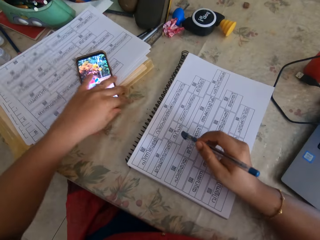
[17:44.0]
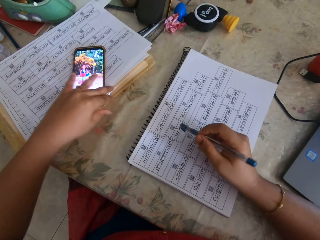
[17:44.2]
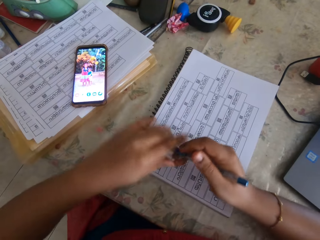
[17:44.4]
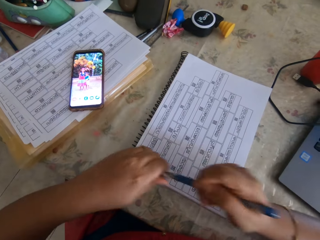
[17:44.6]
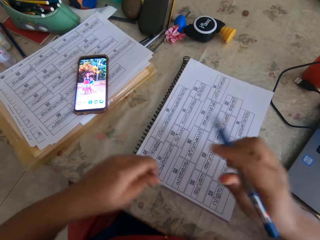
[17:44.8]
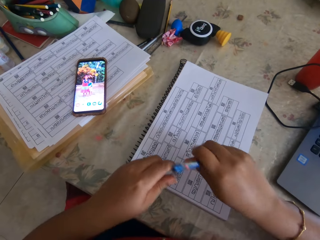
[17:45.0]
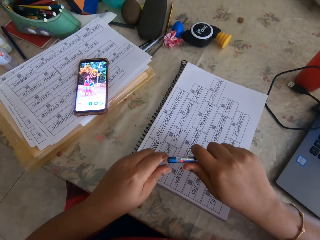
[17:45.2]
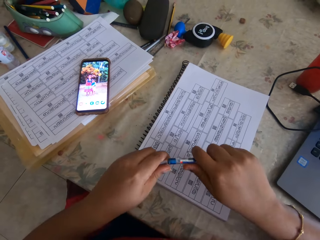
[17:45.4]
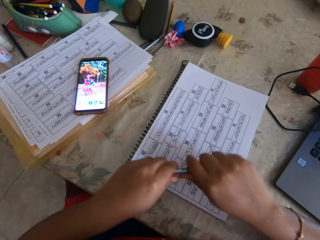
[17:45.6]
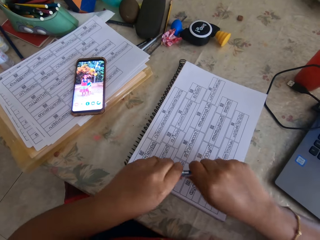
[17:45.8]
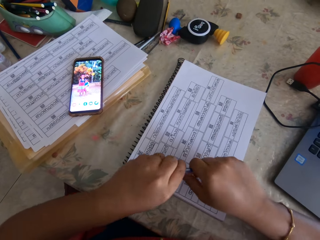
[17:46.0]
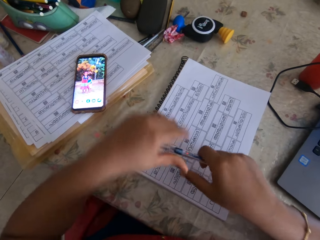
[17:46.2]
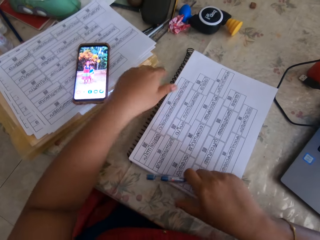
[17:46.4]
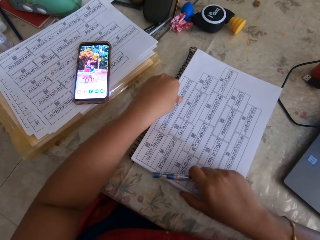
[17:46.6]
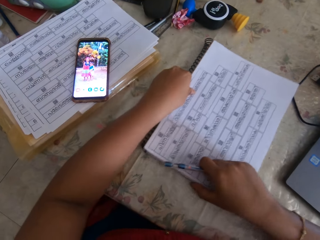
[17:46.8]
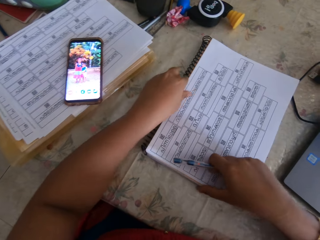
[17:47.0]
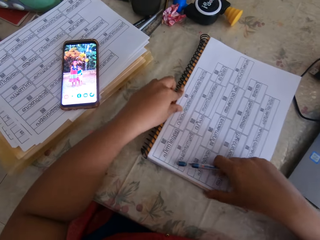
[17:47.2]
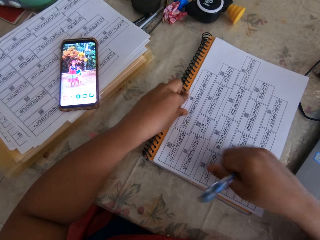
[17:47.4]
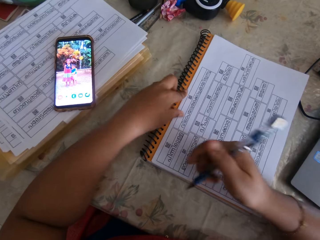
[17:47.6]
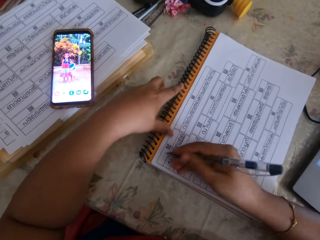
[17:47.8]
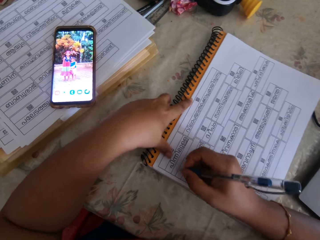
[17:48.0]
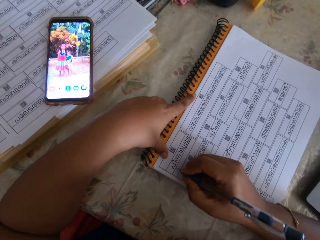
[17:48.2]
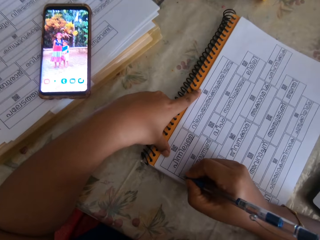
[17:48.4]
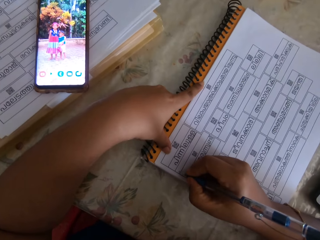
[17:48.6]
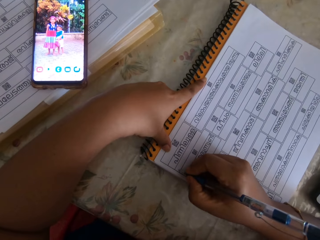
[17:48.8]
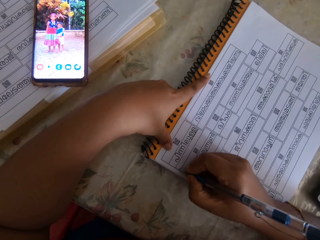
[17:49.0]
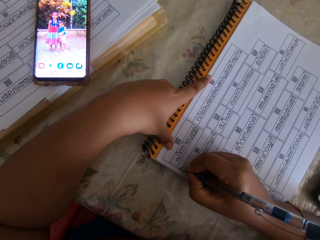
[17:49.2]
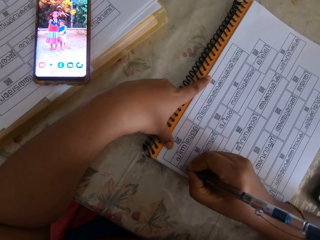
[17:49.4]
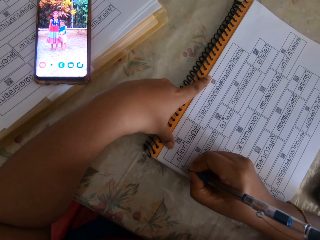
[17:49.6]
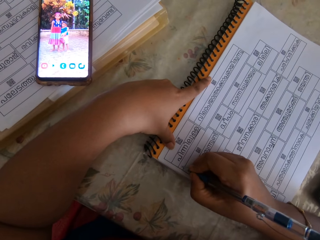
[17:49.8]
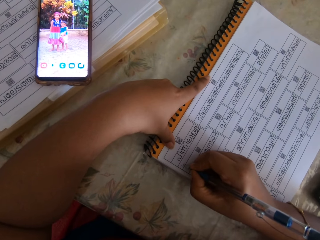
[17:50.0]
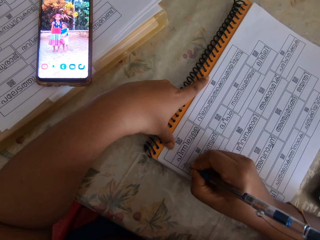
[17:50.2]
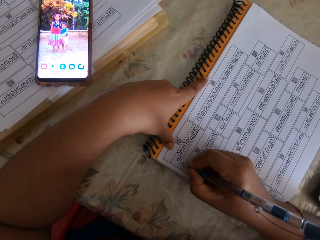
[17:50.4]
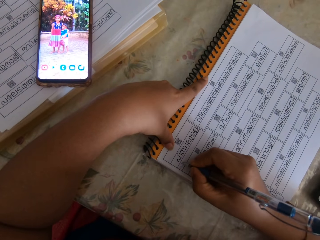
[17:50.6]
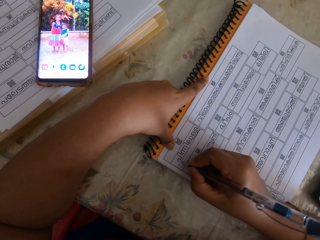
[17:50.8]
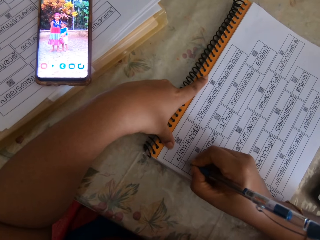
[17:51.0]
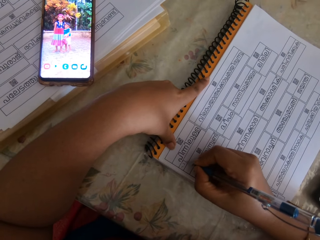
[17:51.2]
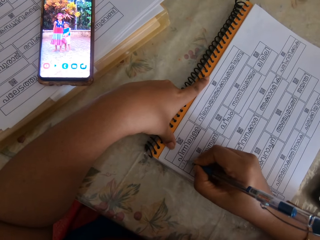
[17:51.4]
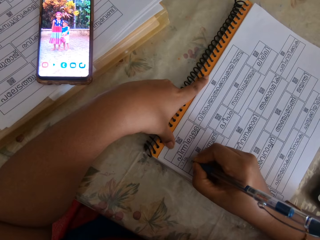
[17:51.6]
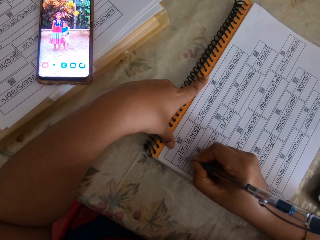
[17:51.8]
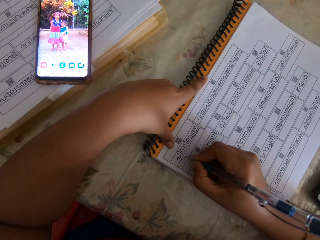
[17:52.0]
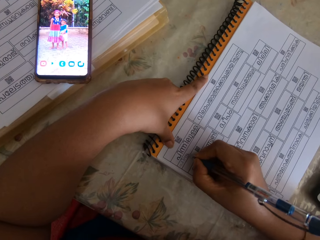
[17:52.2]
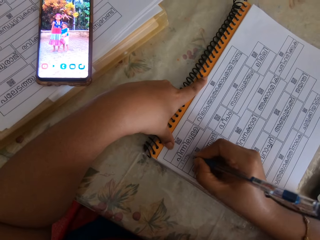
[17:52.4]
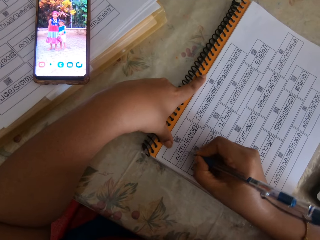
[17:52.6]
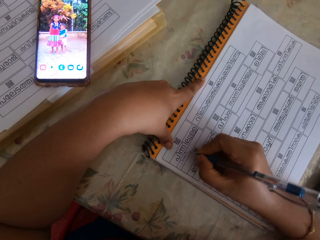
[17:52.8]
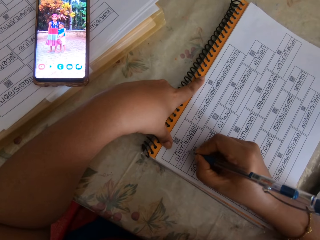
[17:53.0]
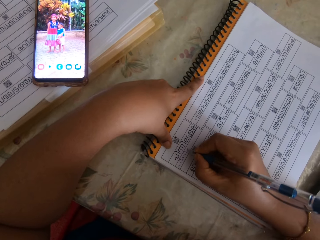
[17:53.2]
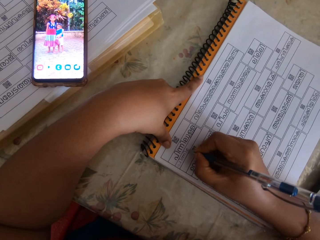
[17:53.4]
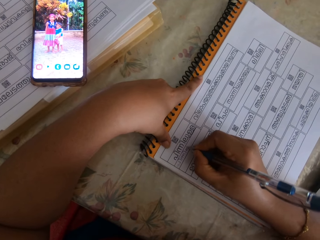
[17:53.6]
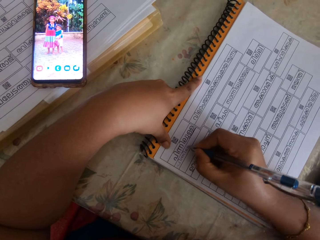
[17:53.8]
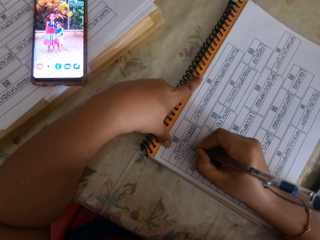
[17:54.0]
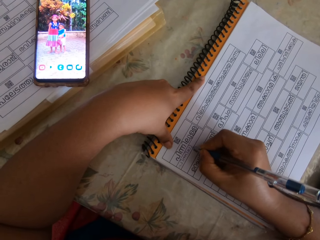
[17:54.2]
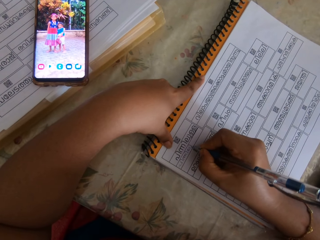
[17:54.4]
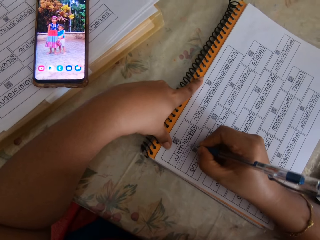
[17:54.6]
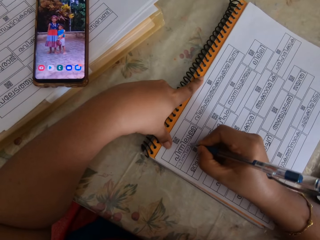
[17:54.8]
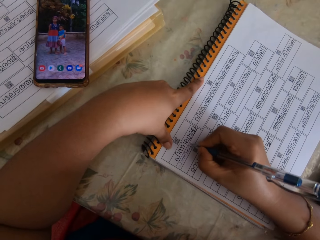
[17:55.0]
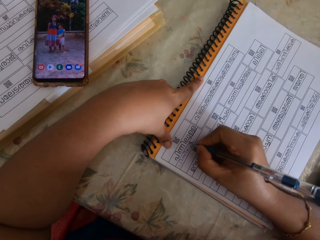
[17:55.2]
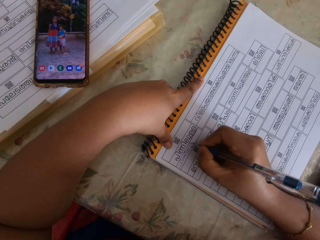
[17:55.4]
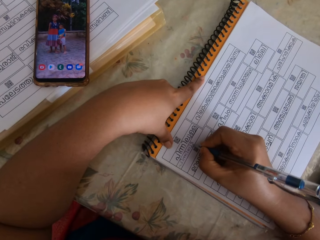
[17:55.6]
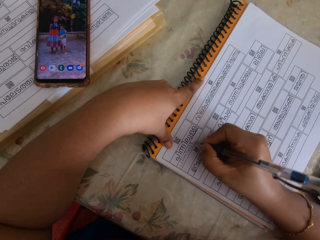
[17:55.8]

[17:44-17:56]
The camera wearer adjusts a phone with her left hand on the table. She removes the cover of a pen in her right hand with her left hand. She adjusts the paper on the table with her left hand. She writes on the paper with the pen in her right hand.

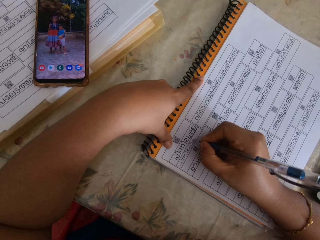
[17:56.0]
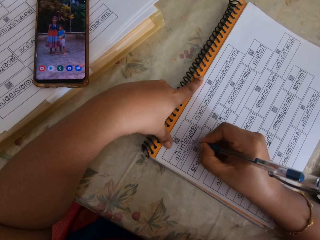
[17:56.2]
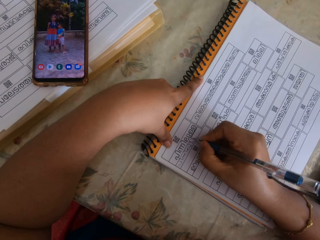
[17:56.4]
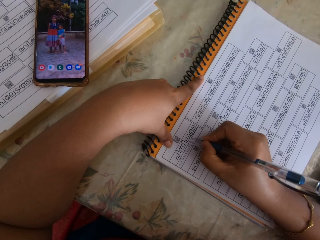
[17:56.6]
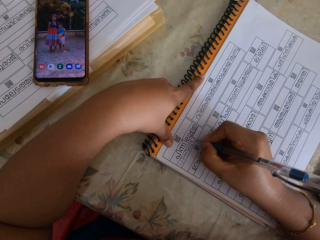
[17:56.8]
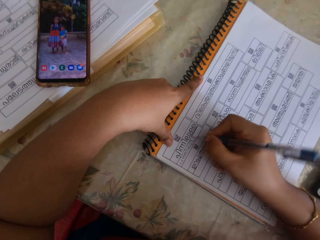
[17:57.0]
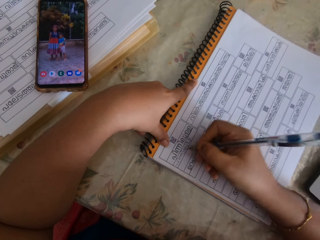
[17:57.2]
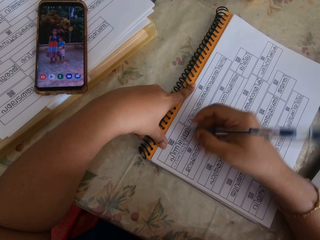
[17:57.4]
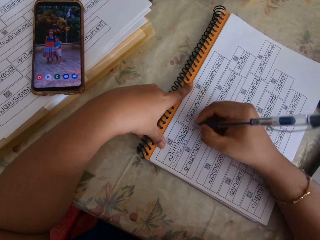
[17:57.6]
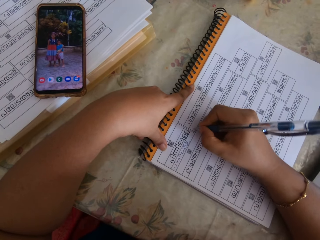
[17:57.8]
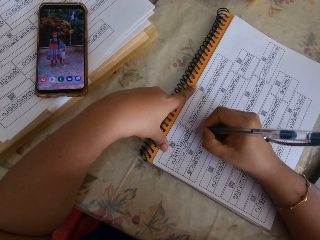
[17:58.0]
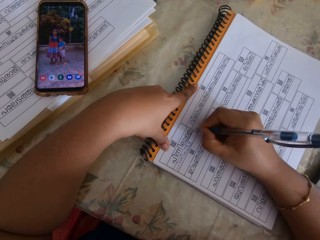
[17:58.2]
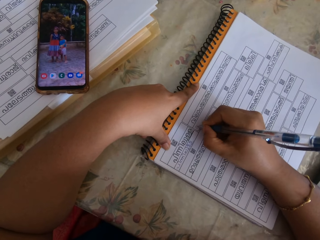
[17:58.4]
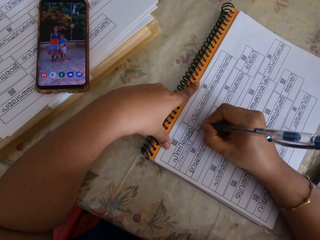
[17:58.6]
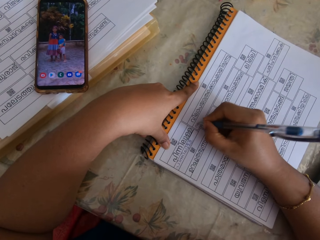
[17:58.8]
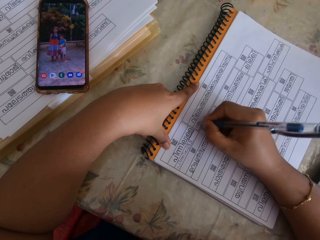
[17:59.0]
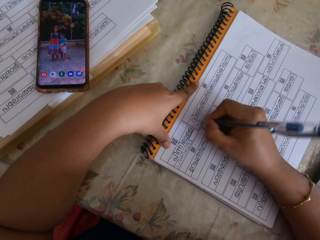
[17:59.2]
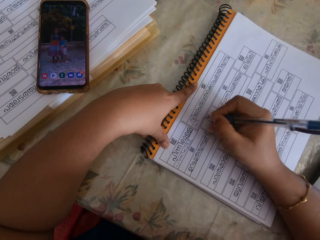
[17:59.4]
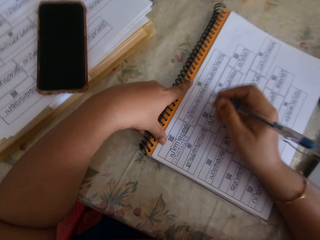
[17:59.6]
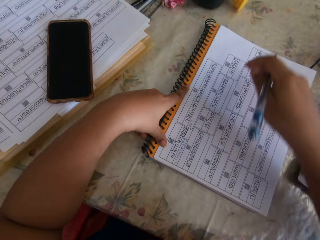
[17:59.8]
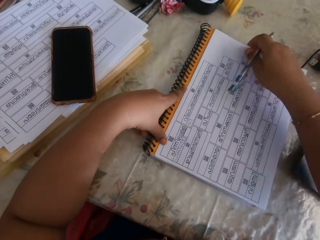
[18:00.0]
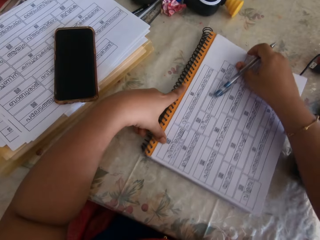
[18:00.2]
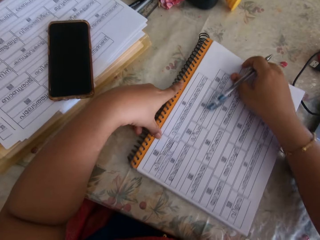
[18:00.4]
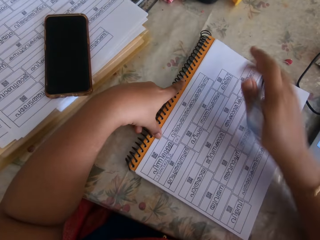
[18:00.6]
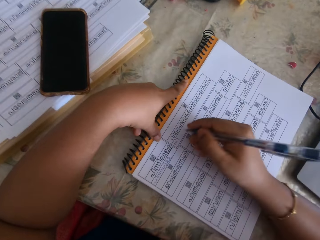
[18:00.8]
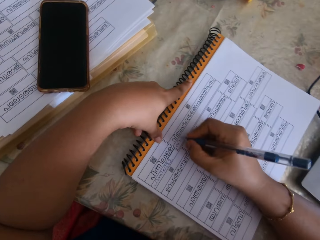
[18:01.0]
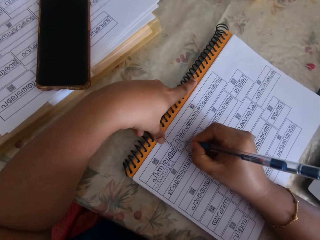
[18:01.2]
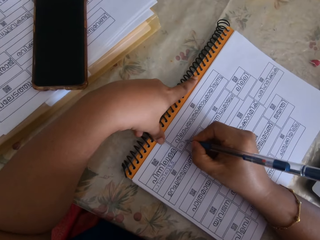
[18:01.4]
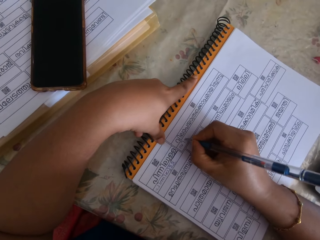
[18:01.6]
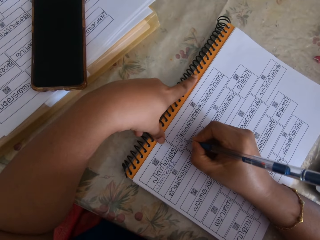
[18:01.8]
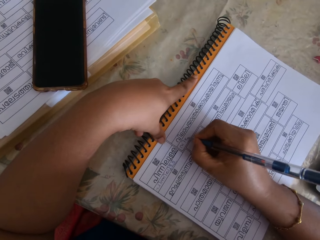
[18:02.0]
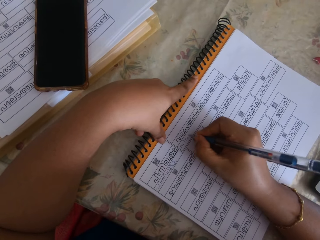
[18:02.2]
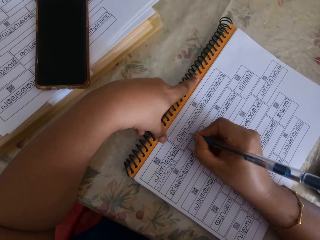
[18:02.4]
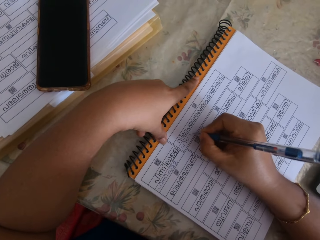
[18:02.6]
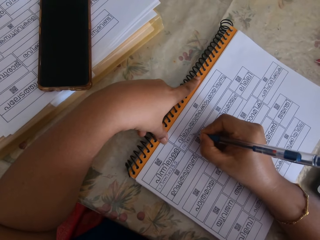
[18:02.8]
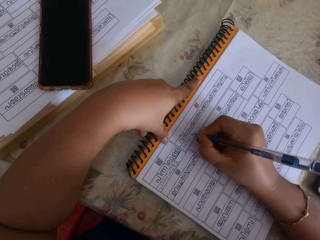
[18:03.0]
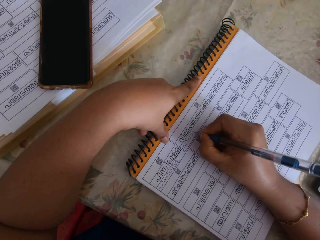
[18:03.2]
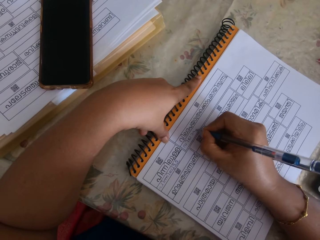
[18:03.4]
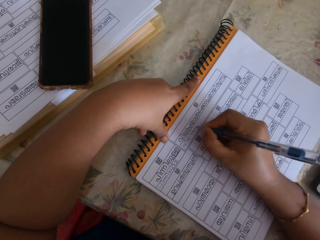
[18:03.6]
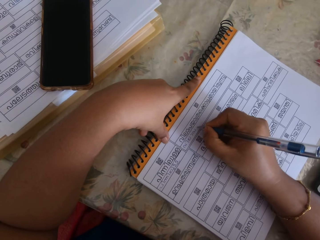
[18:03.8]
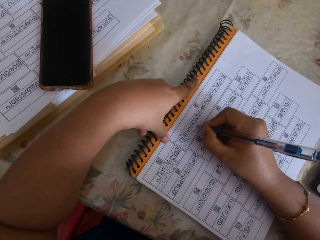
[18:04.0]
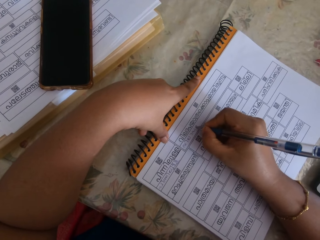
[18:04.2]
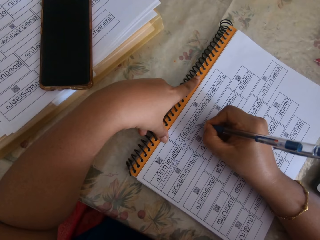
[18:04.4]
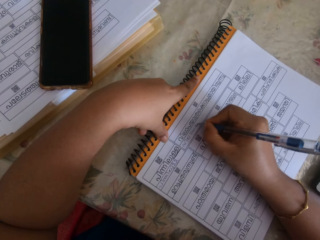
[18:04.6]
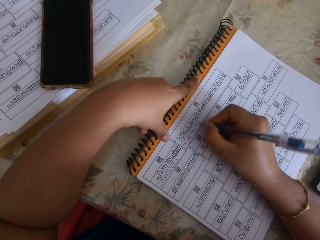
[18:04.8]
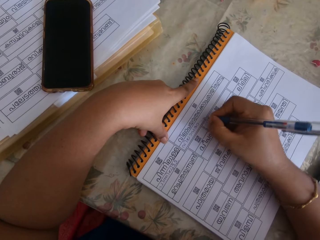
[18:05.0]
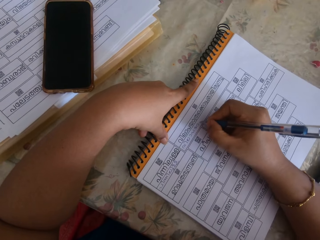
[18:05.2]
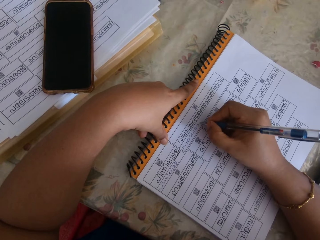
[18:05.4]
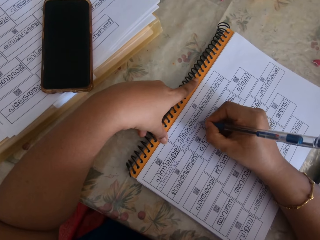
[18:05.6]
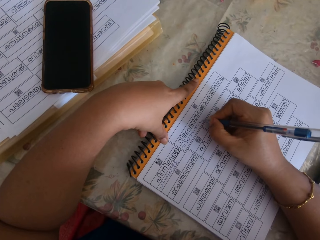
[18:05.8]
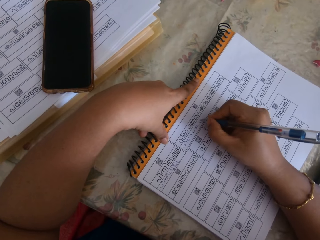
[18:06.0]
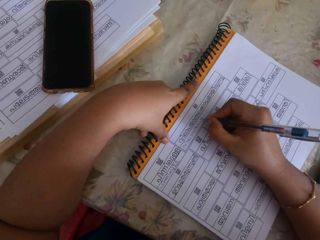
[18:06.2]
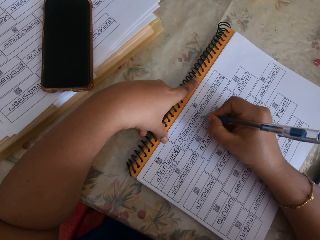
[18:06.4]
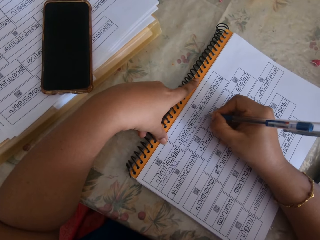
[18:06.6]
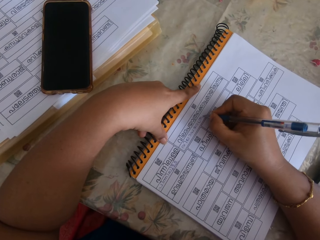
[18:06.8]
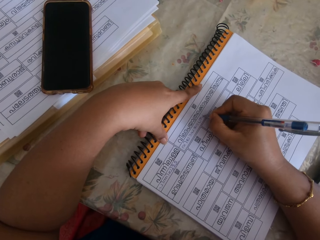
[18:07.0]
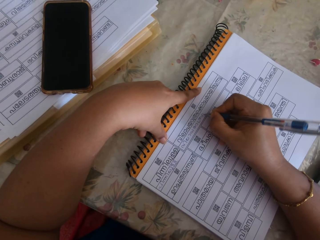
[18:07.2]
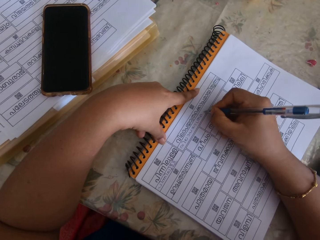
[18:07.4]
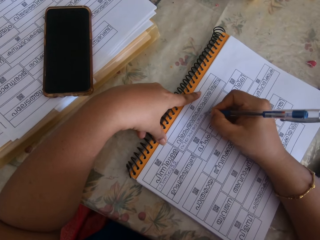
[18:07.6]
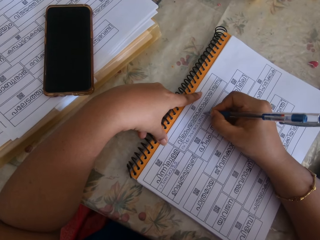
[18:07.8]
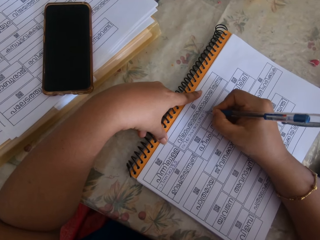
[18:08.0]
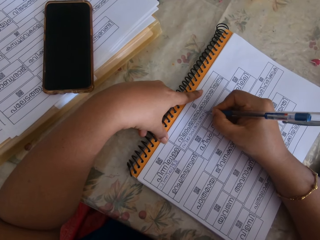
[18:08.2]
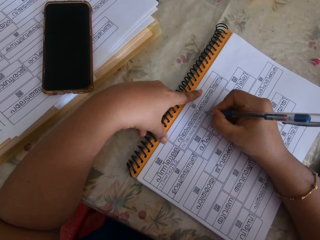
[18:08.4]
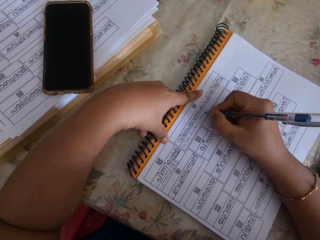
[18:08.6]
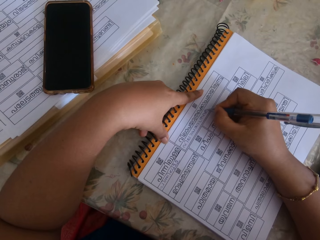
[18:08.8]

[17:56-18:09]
The camera wearer adjusts the paper on the table with his right hand. They write on the paper with the pen in her right hand.
